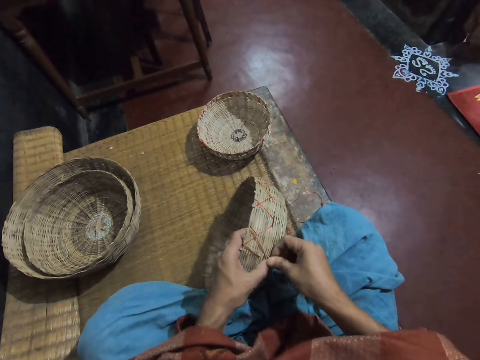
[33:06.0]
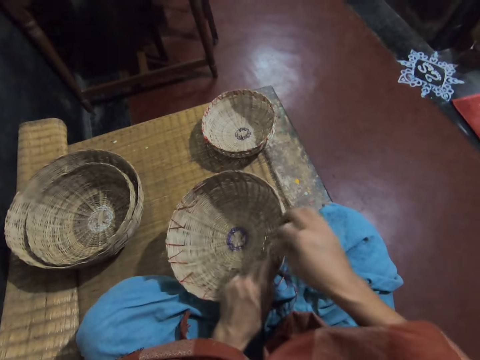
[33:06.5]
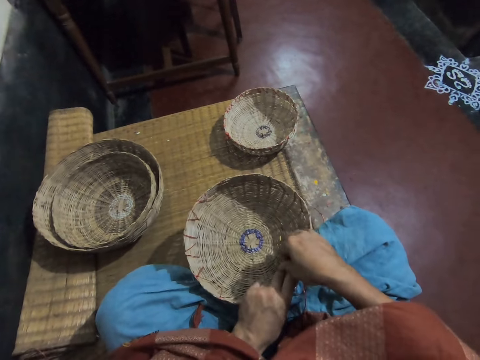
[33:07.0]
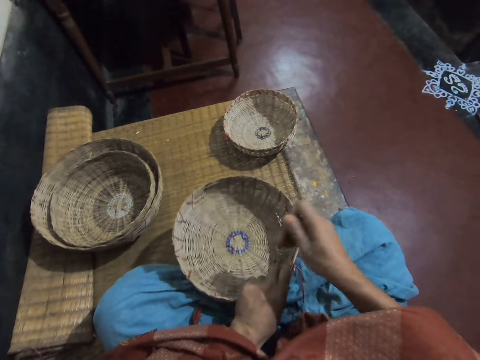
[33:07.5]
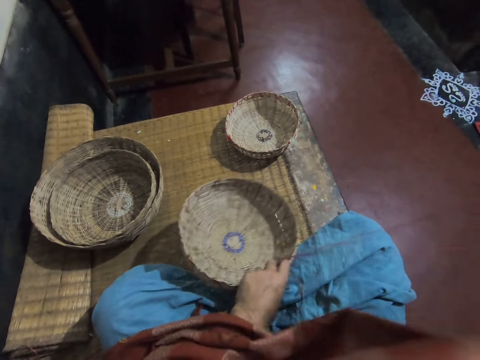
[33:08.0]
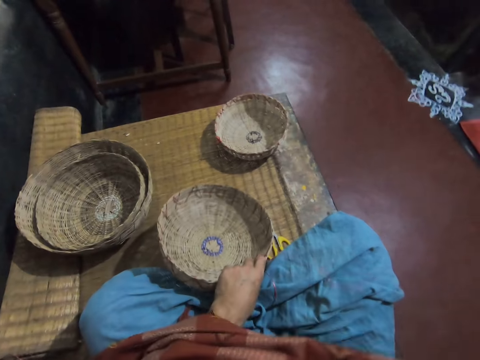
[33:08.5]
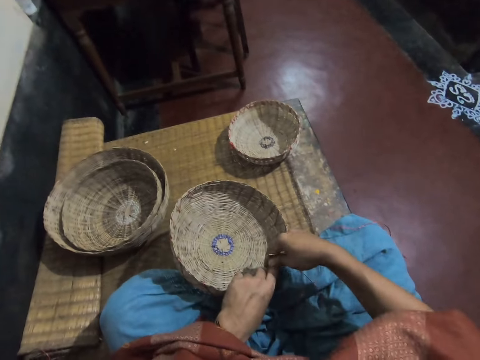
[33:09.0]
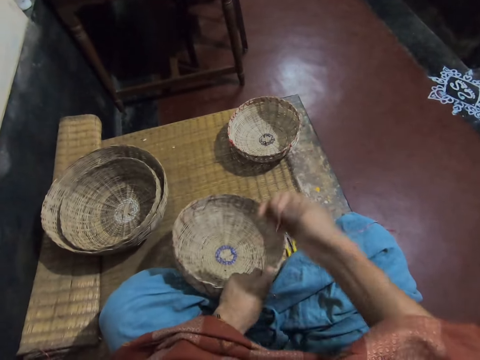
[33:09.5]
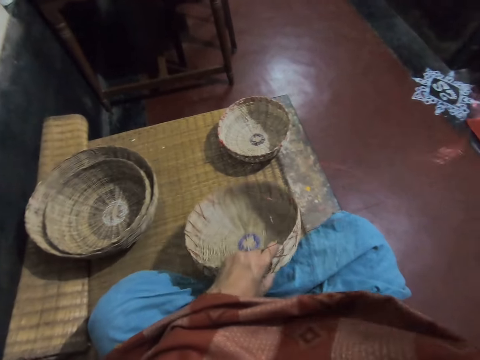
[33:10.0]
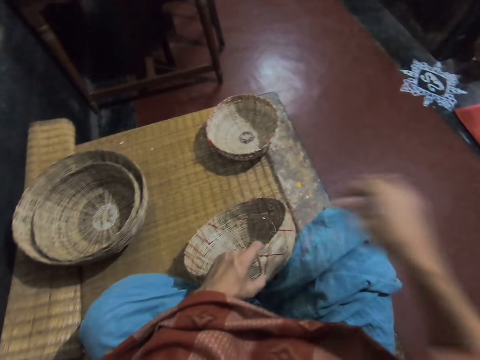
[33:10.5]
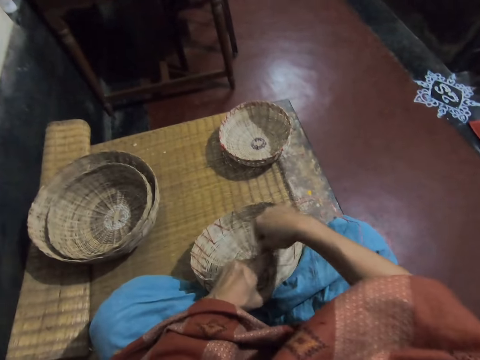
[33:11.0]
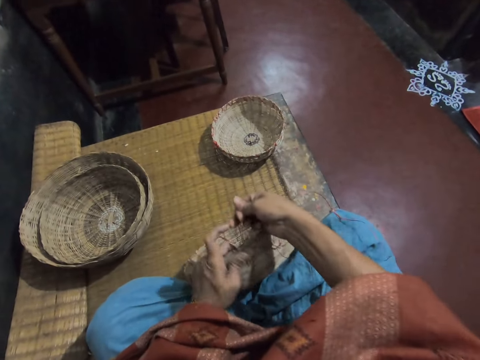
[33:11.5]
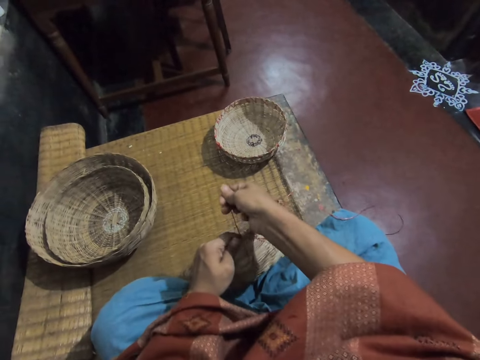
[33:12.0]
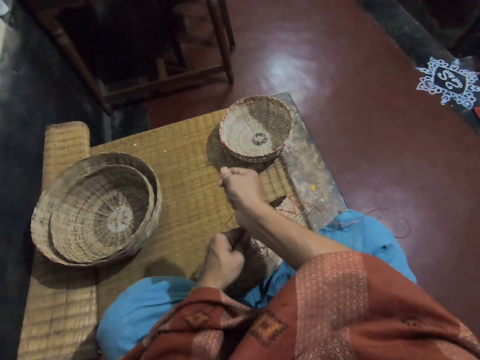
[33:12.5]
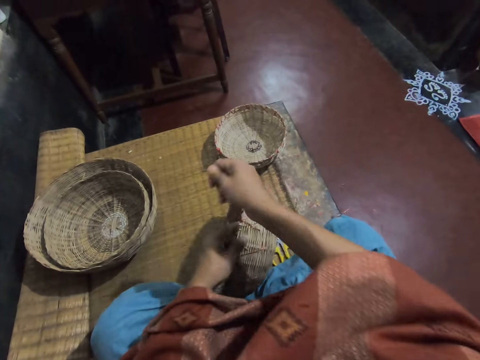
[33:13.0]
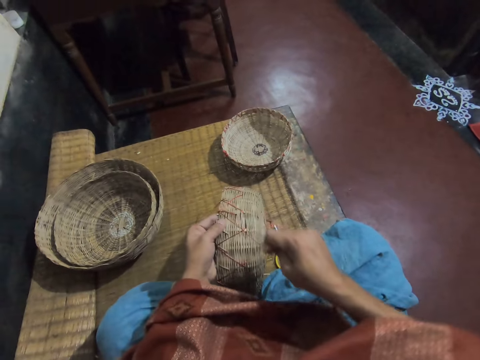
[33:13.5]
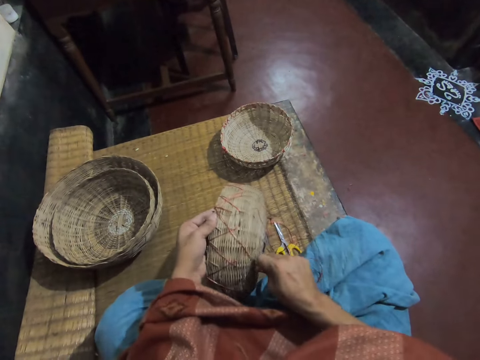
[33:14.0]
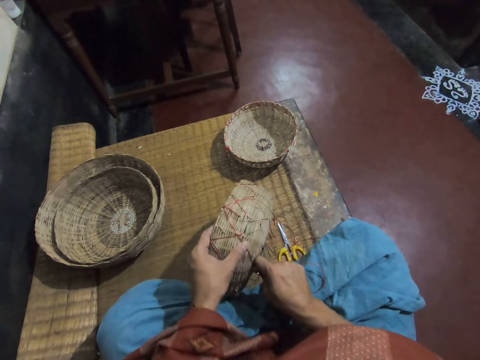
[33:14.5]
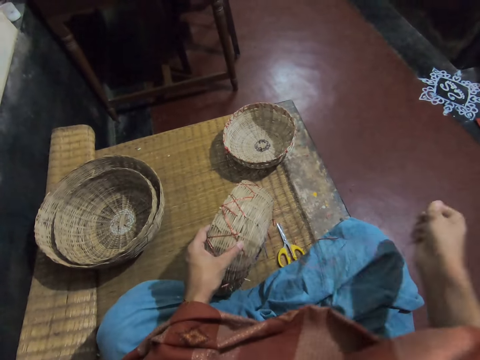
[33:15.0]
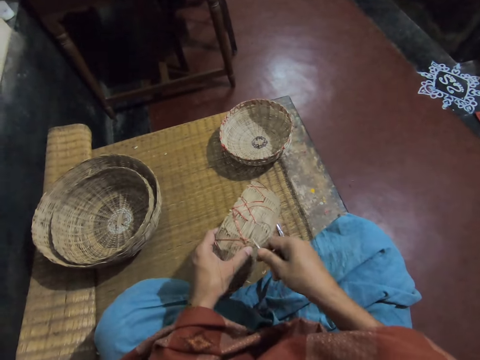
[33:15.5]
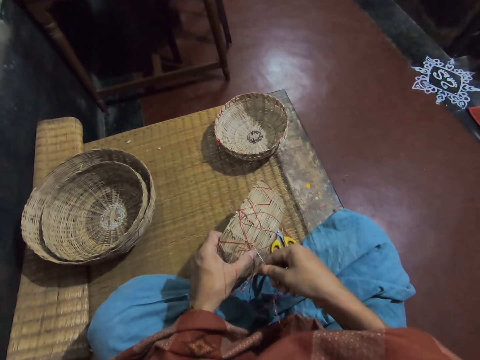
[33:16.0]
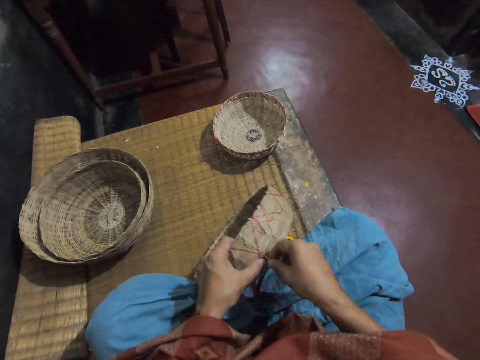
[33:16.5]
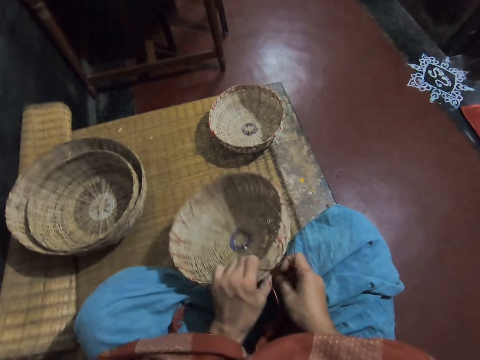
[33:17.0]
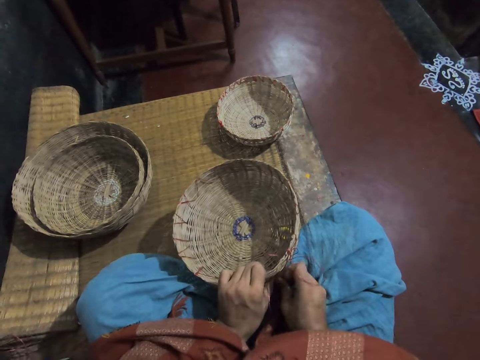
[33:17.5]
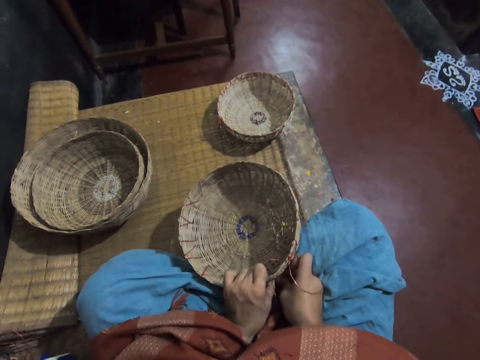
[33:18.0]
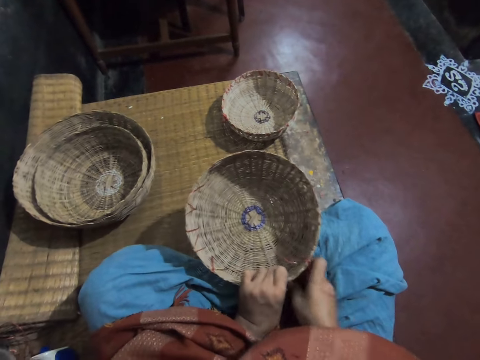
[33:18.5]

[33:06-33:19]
The camera wearer turns the basket. They pull the thread with the right hand. They pull the thread. They adjust the thread on the basket. They stretch the thread. They weave the basket. They turn the basket.

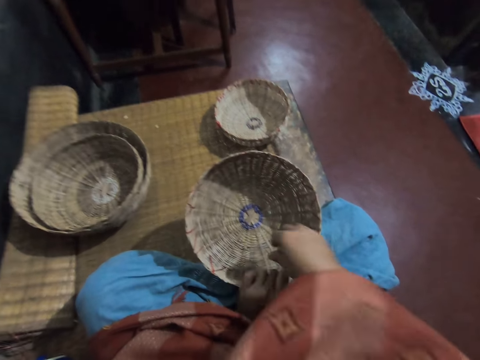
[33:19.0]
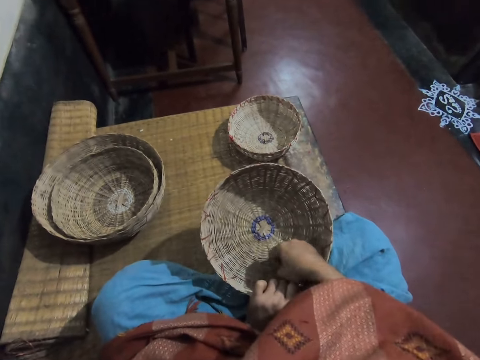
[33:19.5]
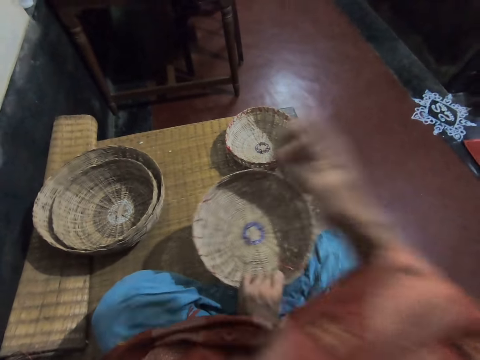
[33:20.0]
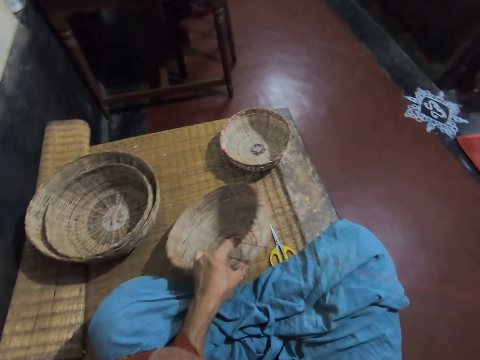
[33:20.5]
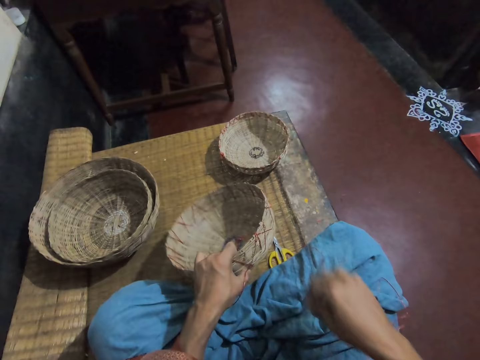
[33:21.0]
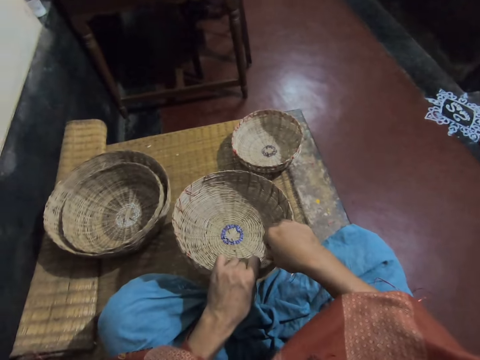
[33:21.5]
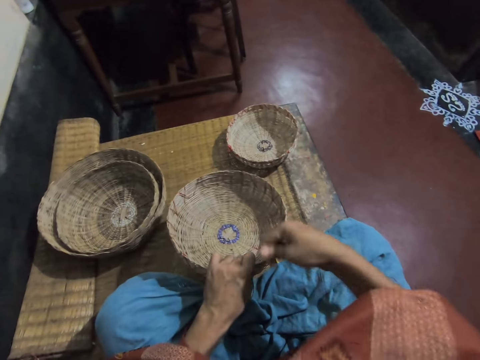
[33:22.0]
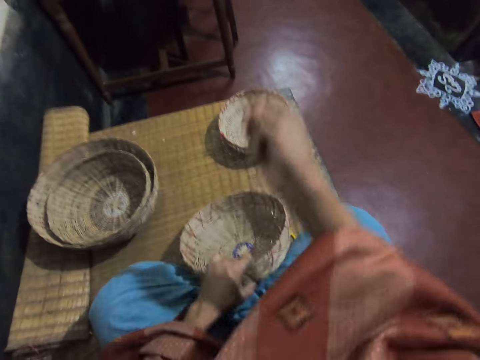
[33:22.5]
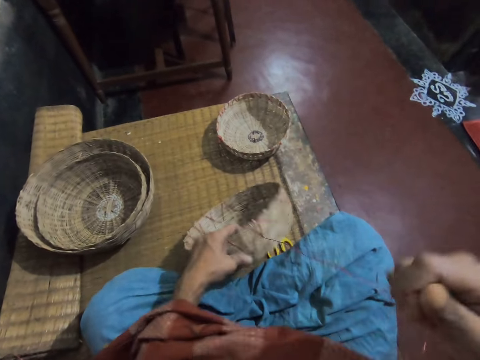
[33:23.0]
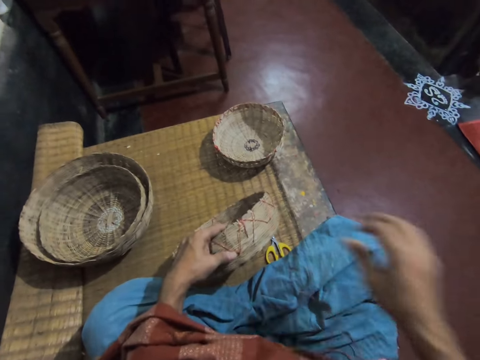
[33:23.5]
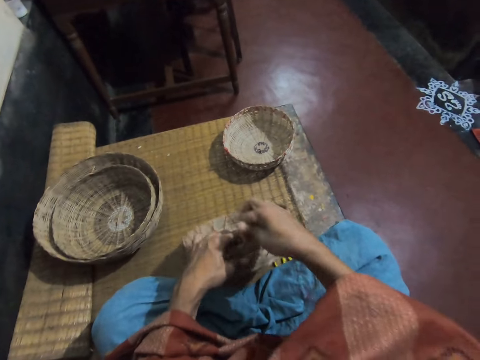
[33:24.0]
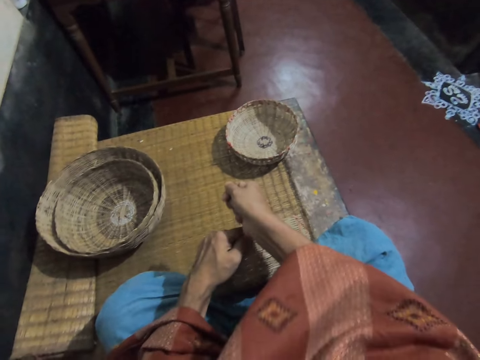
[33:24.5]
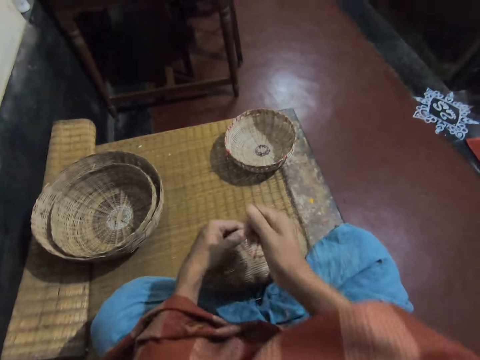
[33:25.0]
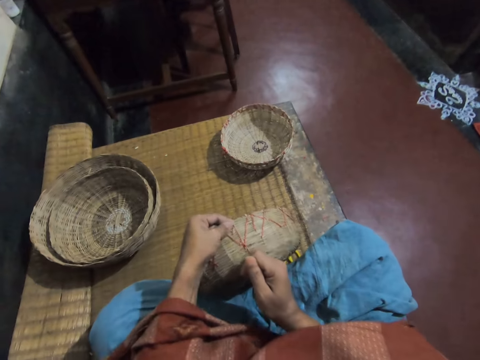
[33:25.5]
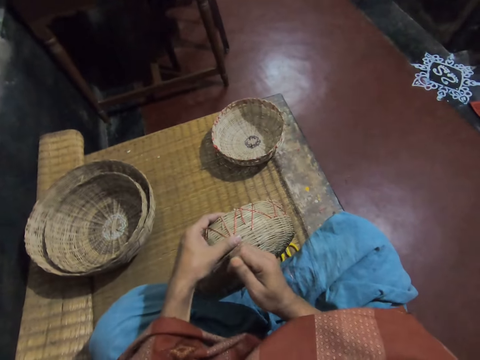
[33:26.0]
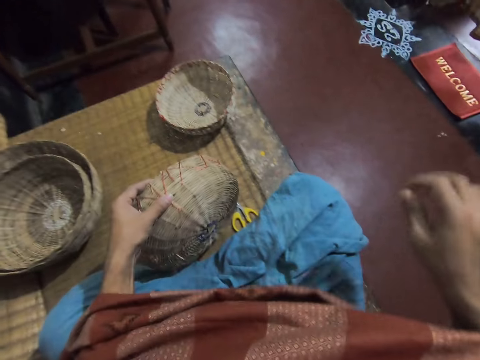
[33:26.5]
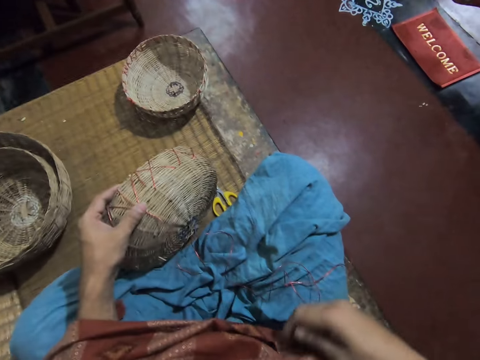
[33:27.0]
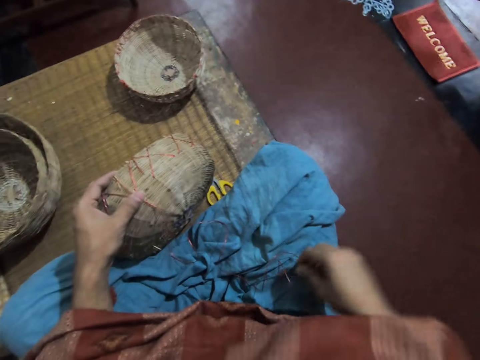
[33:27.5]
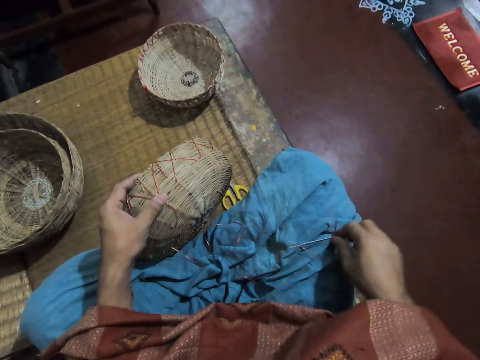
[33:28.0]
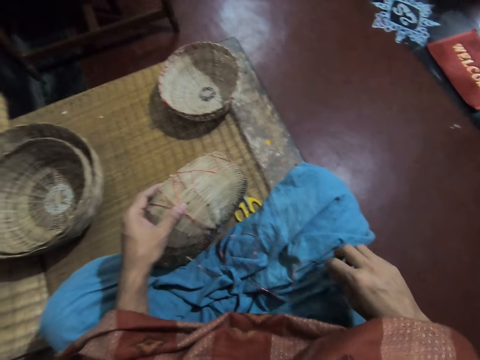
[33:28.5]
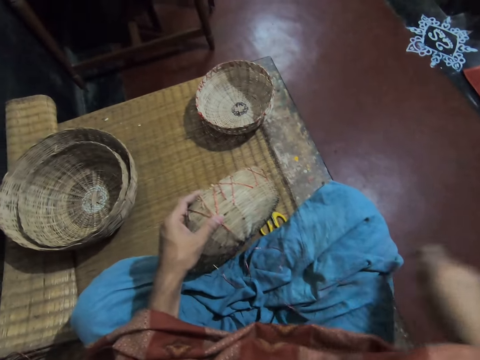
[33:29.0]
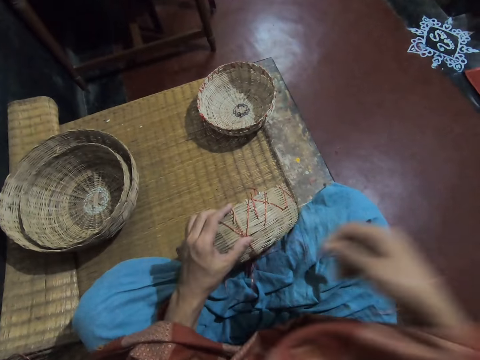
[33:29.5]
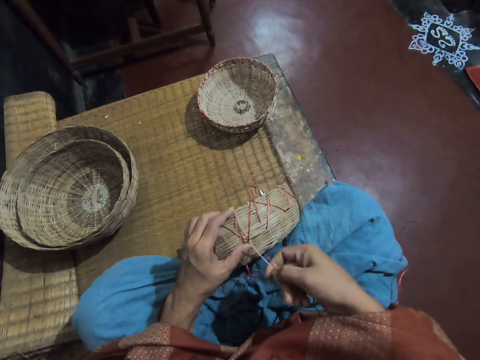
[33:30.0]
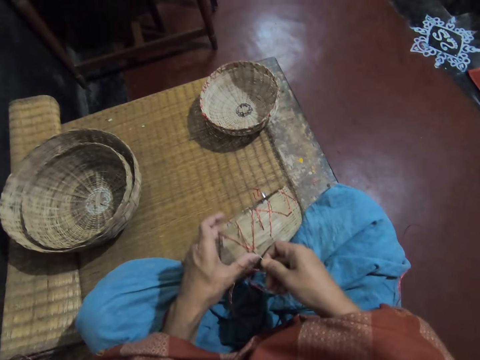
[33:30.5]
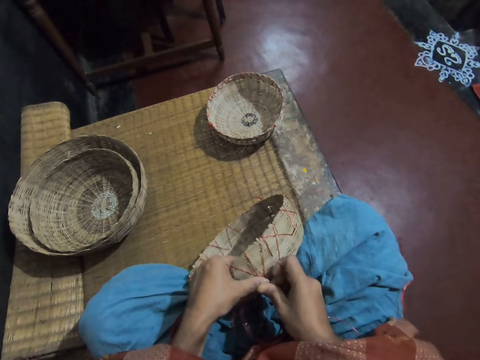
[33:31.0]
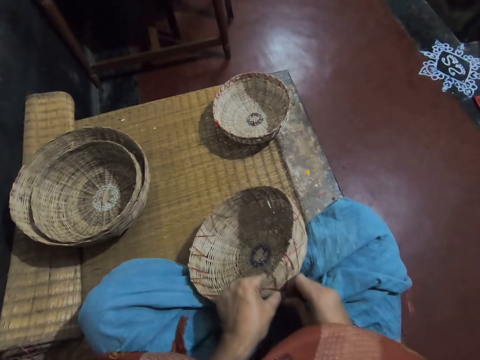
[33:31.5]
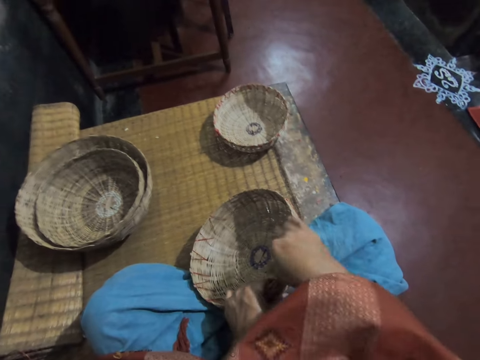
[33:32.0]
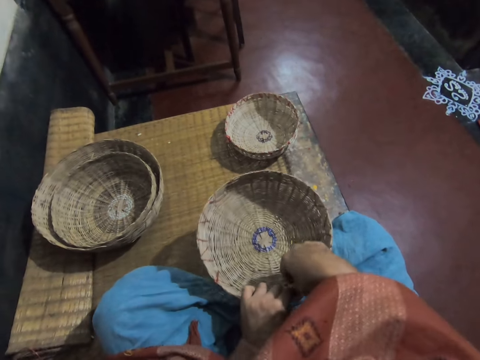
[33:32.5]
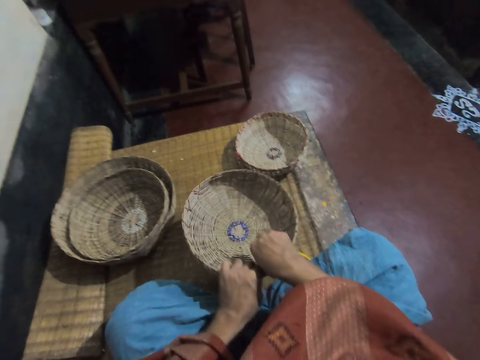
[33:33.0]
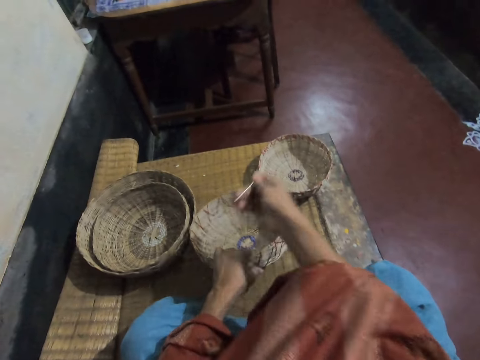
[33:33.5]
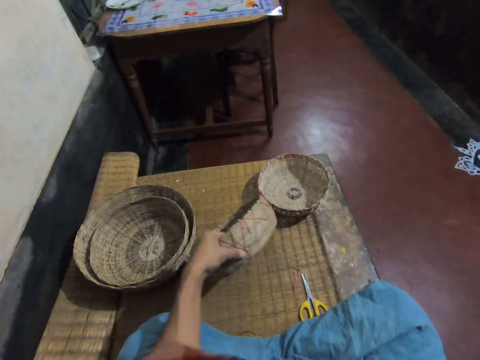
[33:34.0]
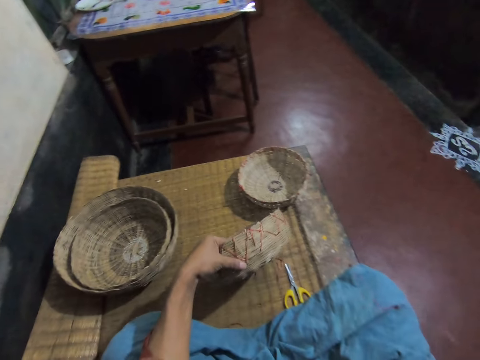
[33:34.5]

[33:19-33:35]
The camera wearer pulls the thread. She drops the thread on her lap. She picks the thread on a basket. She pulls the thread on the basket. She drops the thread on her lap. She adjusts the thread on the basket. She moves the right hand. She picks the needle with thread from her lap with her right hand. She sews the basket with the needle and thread in her right hand. She moves the basket on the left hand. She pulls the thread on the basket.
